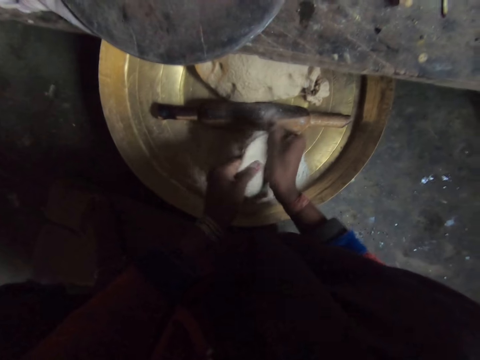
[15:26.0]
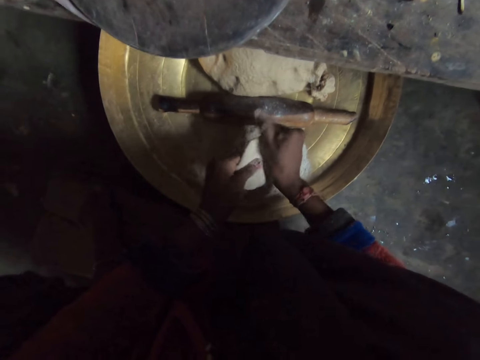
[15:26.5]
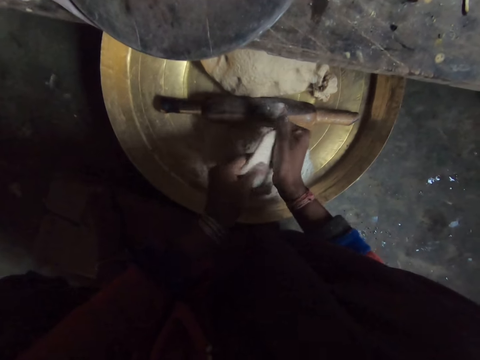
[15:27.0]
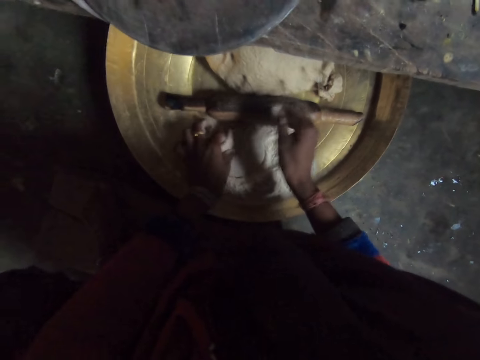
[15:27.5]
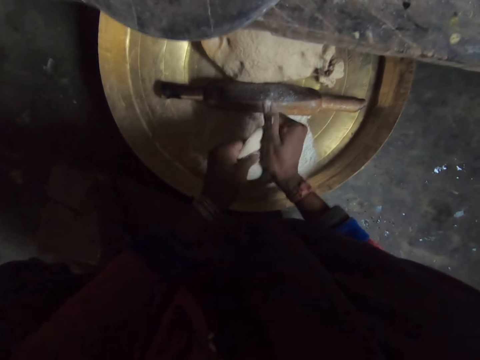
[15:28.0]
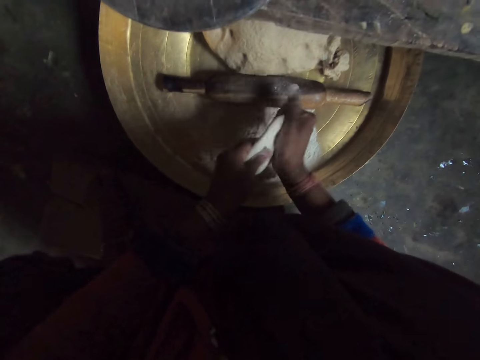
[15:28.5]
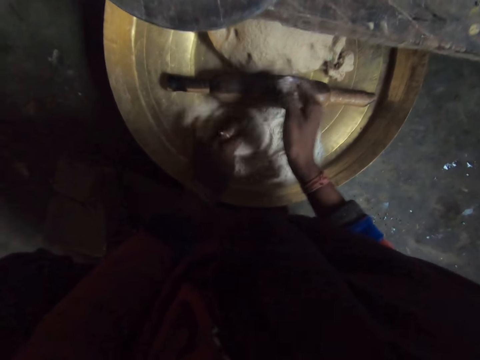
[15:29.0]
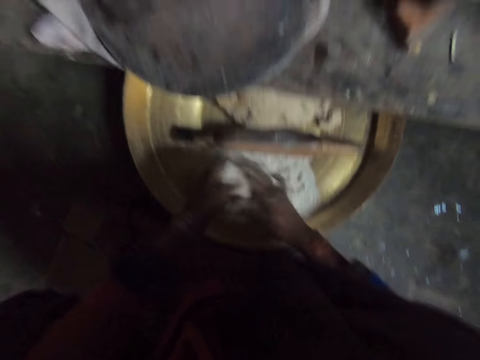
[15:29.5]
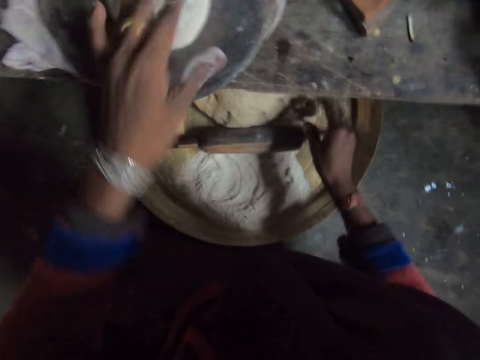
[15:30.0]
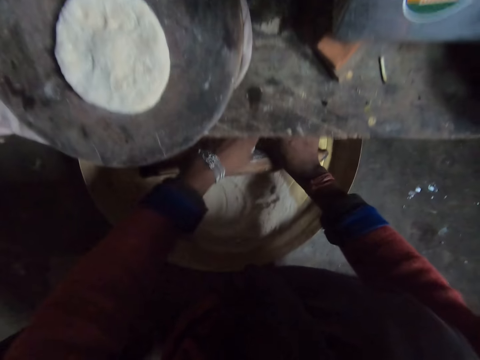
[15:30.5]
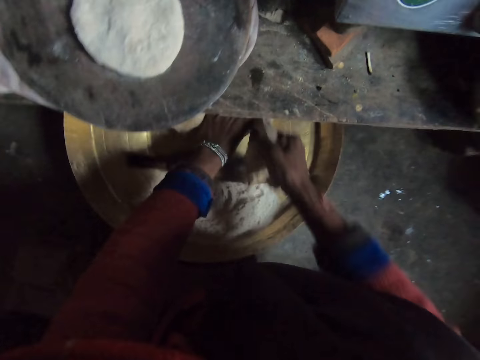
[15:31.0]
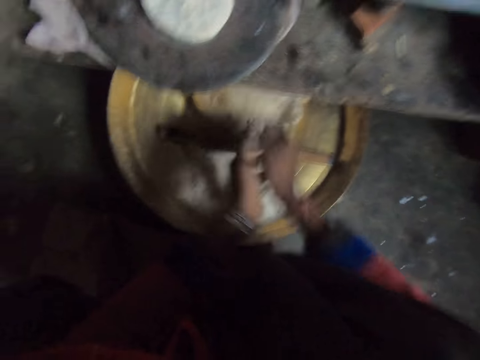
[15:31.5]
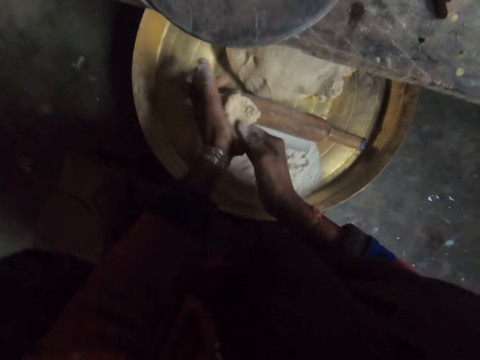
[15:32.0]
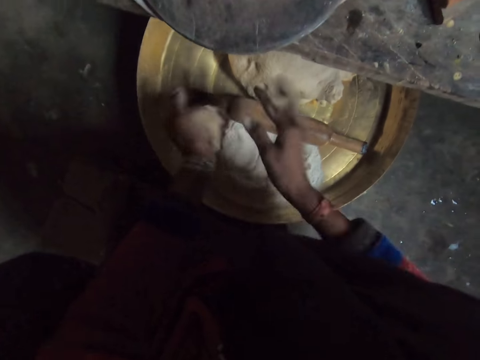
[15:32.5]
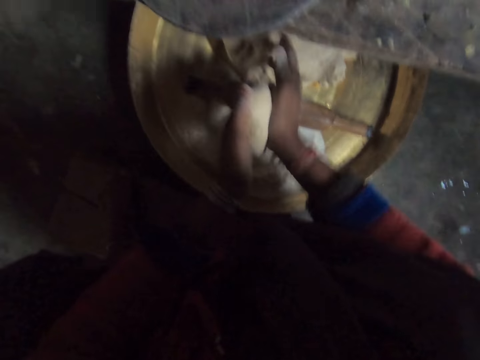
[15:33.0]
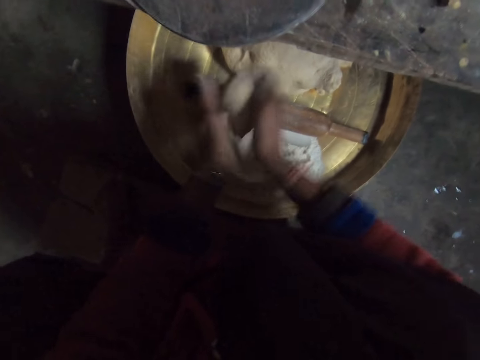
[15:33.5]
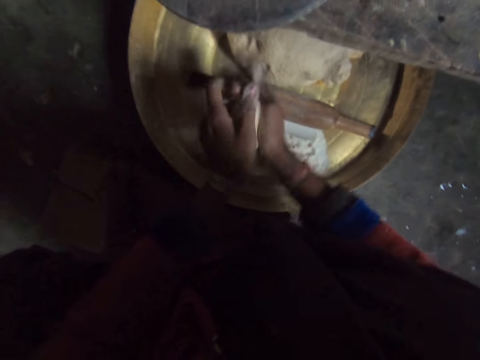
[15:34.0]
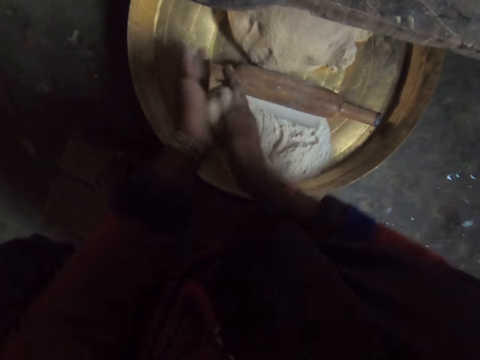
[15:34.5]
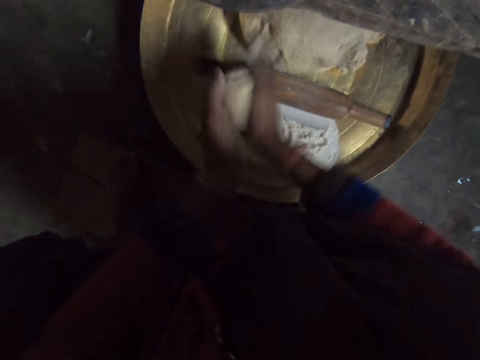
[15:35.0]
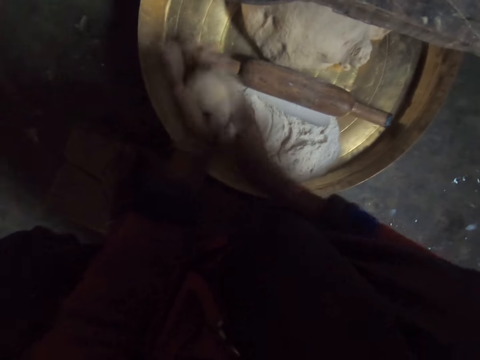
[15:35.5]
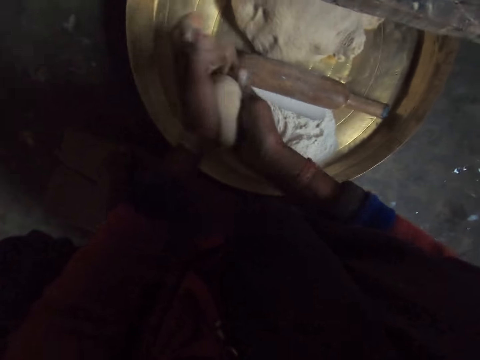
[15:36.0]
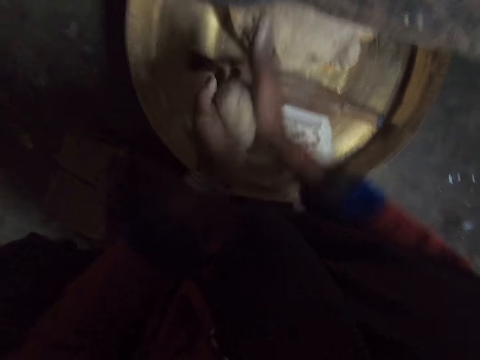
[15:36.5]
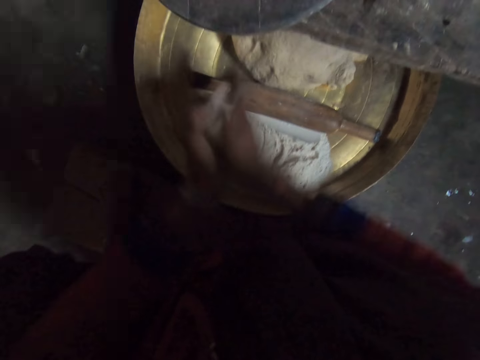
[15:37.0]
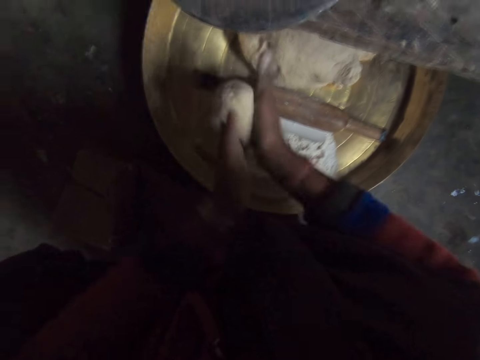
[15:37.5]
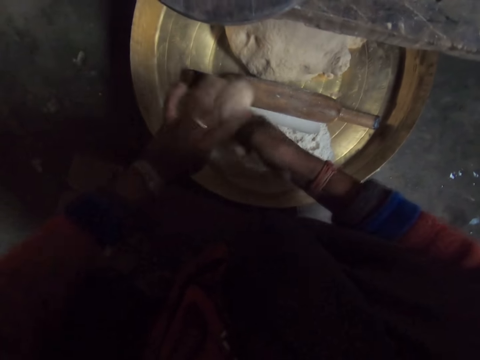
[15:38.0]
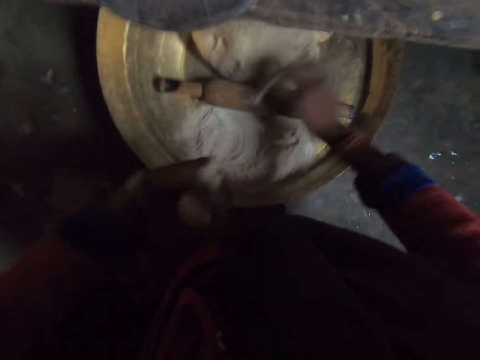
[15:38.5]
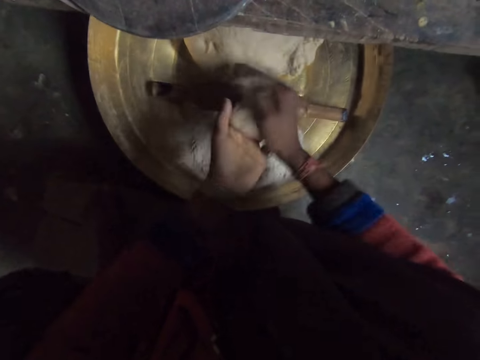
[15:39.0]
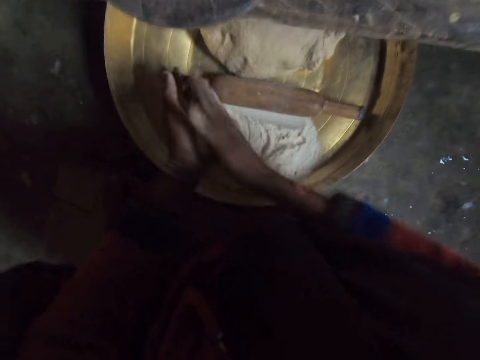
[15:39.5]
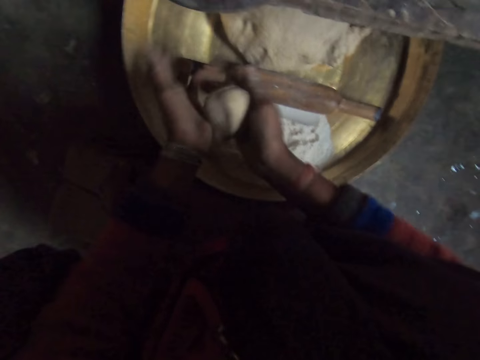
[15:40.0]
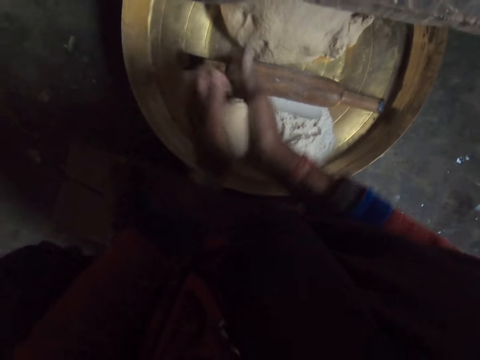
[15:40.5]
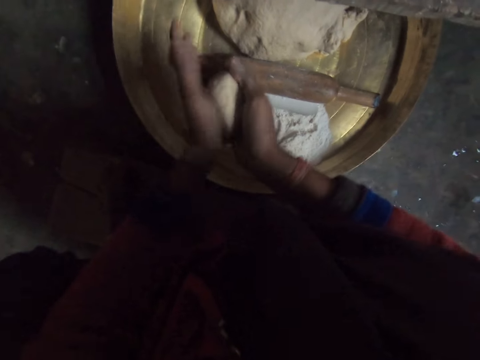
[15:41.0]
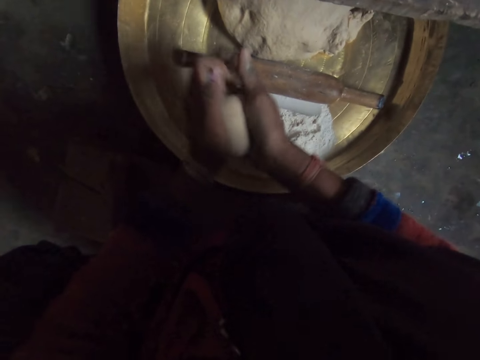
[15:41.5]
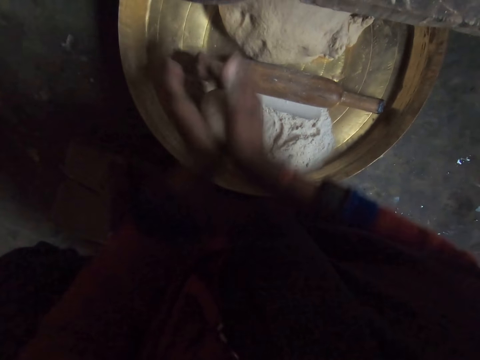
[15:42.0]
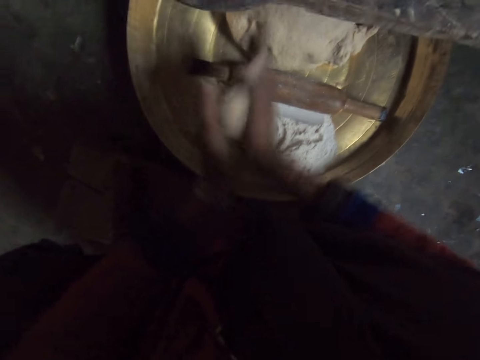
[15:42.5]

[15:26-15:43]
The camera wearer applies flour on the dough. He prepares the dough. He drops the dough on the cutting board. He cuts dough from the pile. He picks up the dough. He kneads the dough. He rolls the dough with his hands. He cuts the dough. He drops the small piece of dough. He rolls the dough with his hands. He kneads the dough.

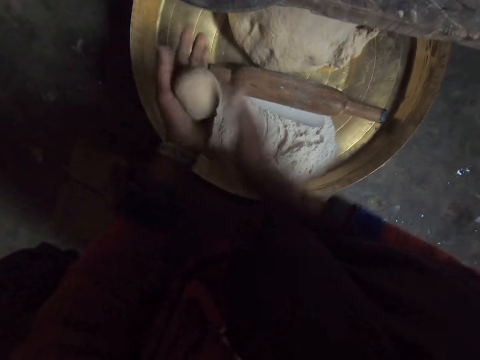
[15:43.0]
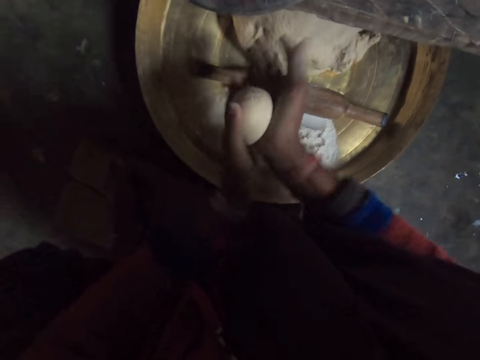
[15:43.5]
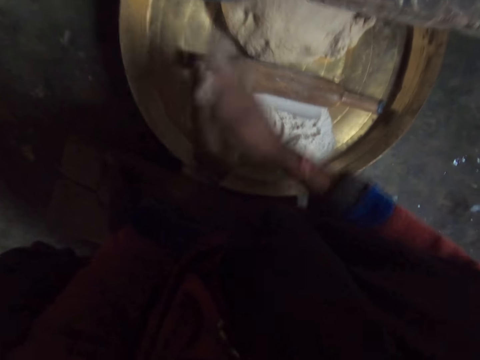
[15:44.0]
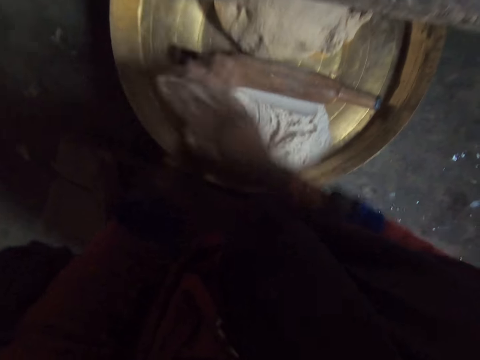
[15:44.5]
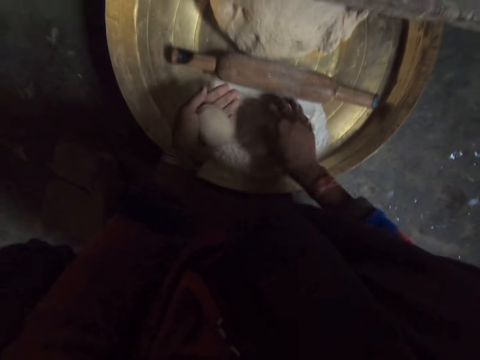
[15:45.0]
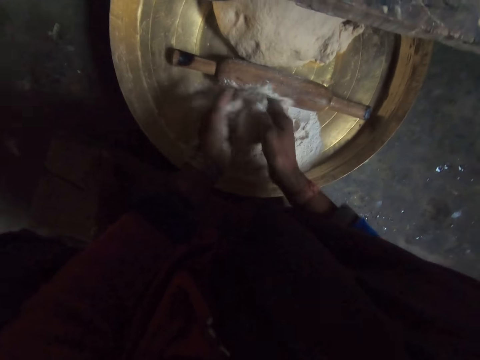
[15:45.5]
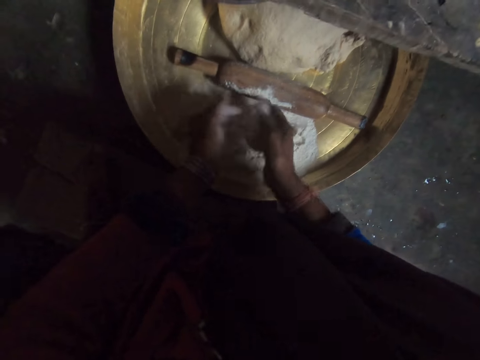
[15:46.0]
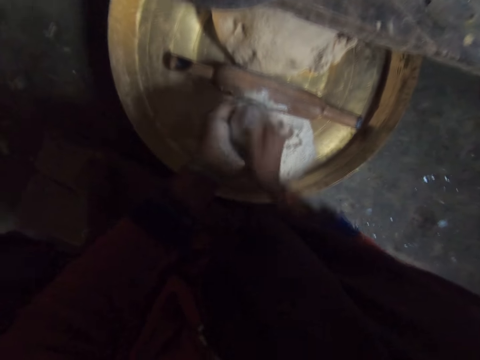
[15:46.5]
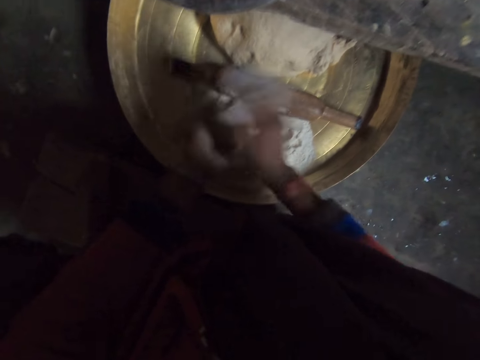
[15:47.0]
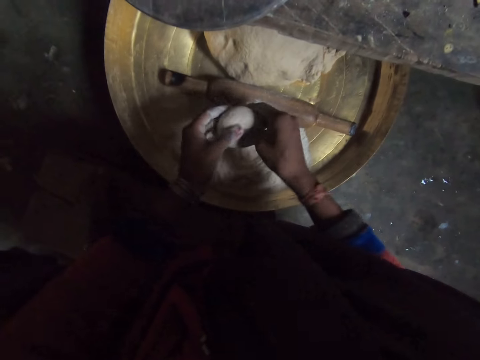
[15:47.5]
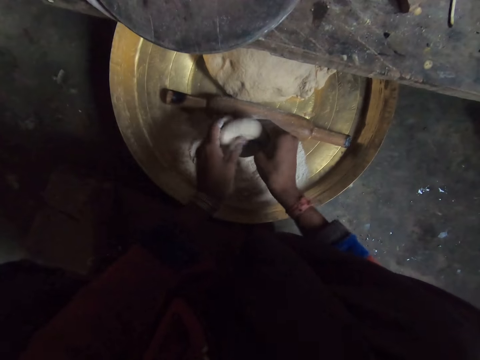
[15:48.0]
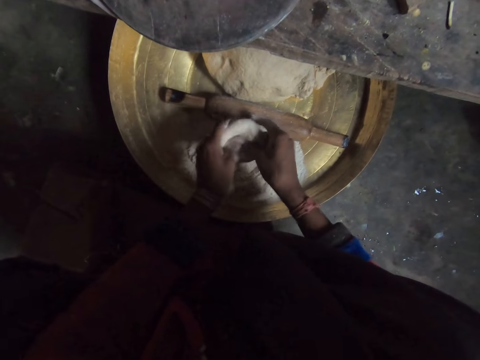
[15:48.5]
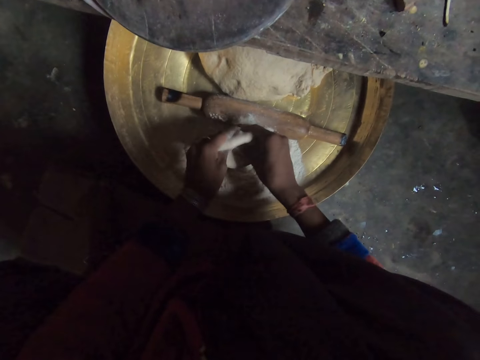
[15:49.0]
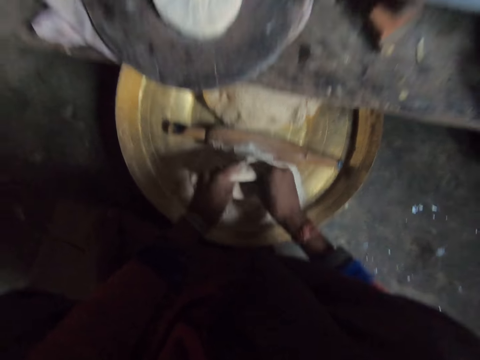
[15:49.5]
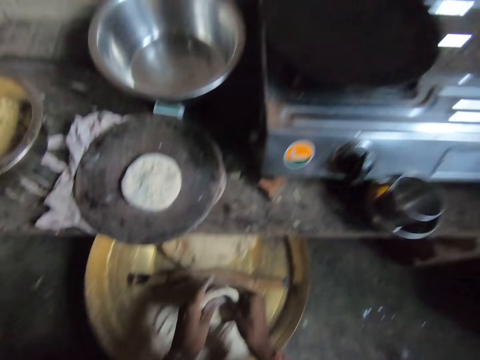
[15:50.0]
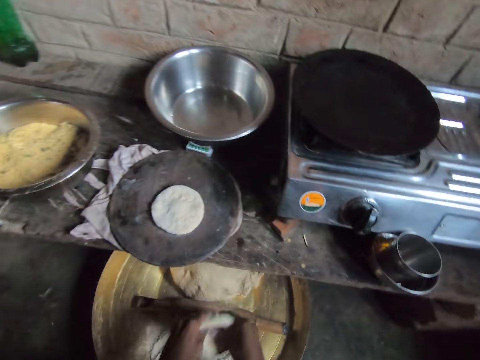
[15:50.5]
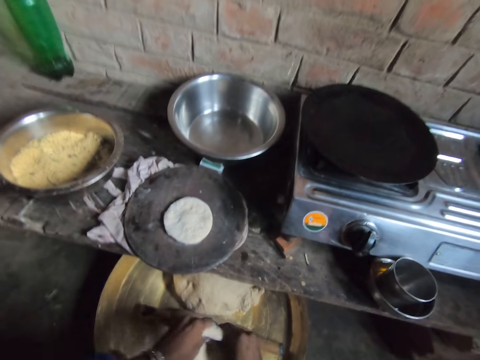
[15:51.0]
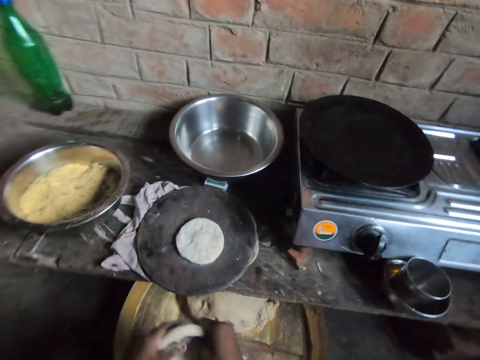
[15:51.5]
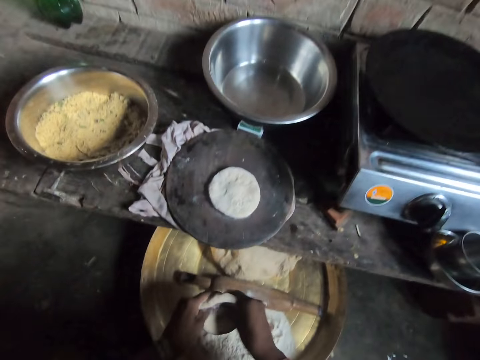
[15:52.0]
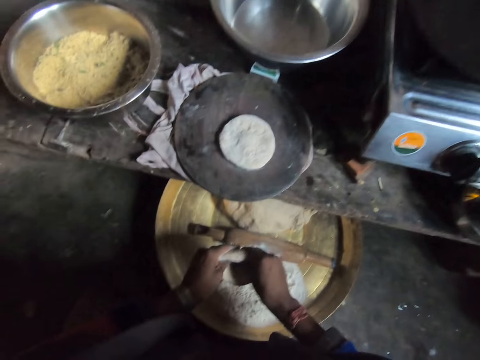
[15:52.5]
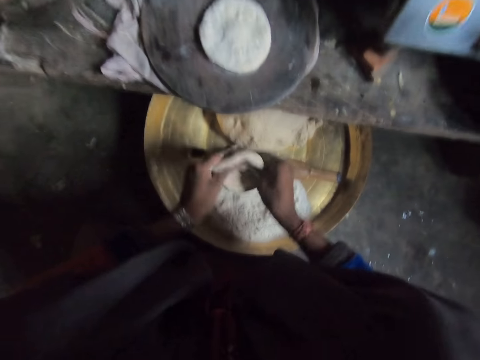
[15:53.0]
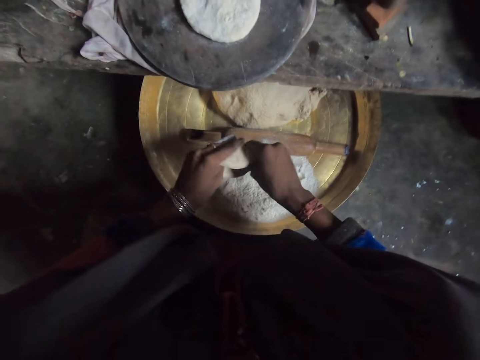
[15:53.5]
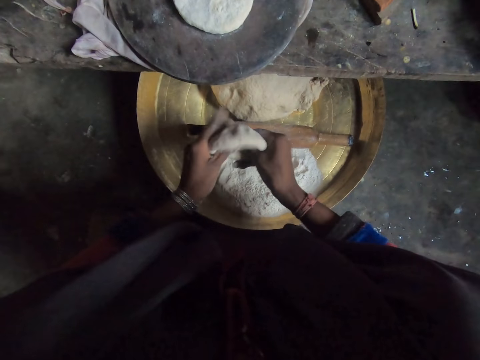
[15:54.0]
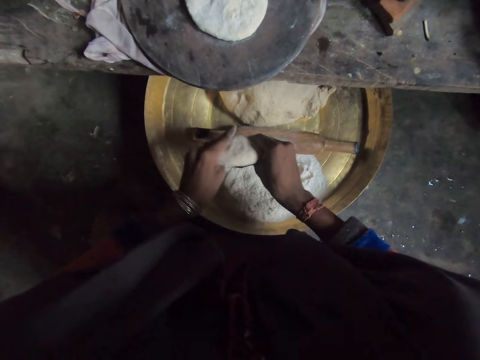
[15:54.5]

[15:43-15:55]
The camera wearer applies flour on the dough. He rolls the dough with his hands. He prepares the dough. He stares at the stove. He prepares the dough.
